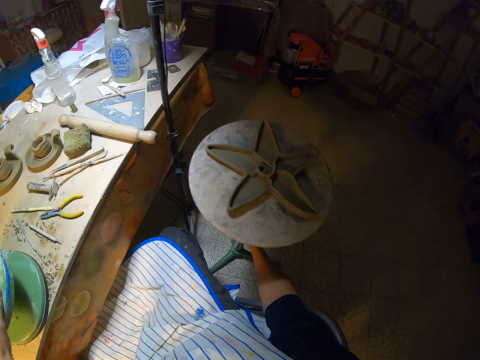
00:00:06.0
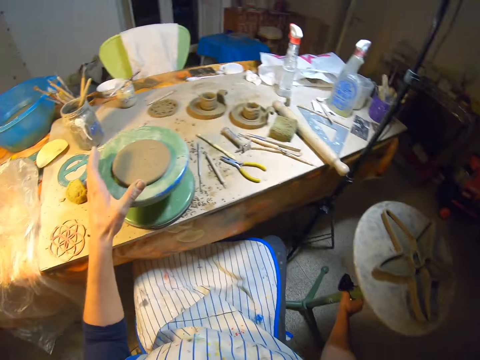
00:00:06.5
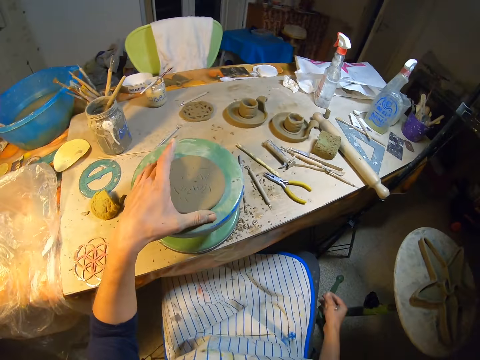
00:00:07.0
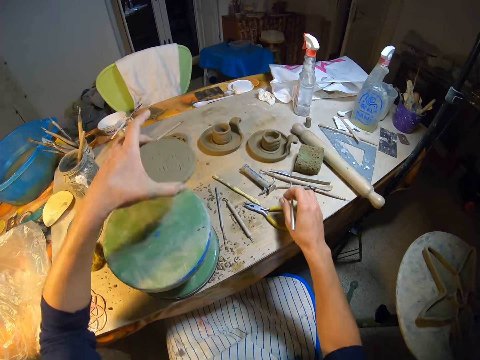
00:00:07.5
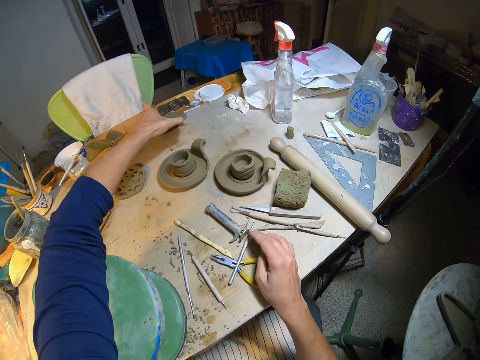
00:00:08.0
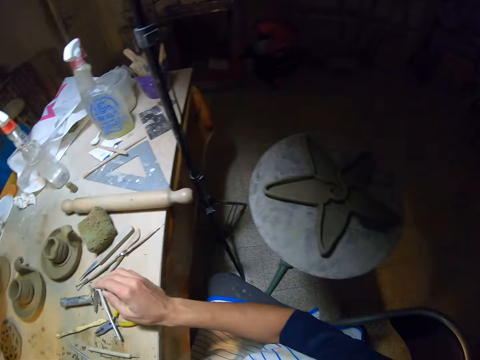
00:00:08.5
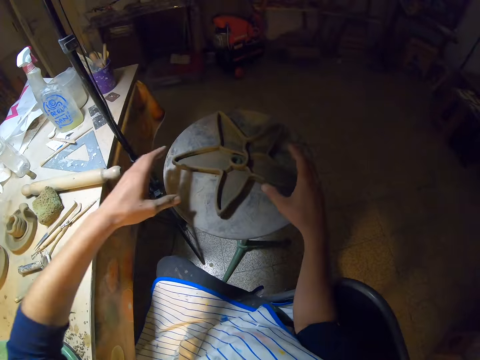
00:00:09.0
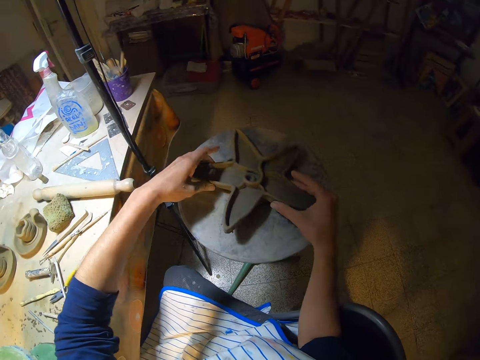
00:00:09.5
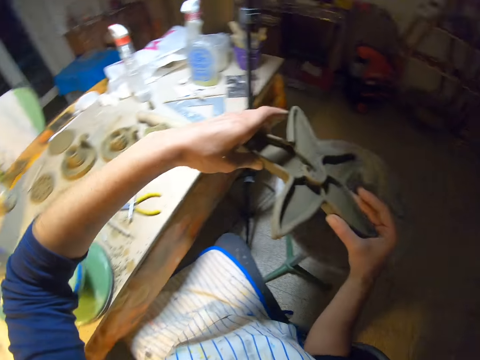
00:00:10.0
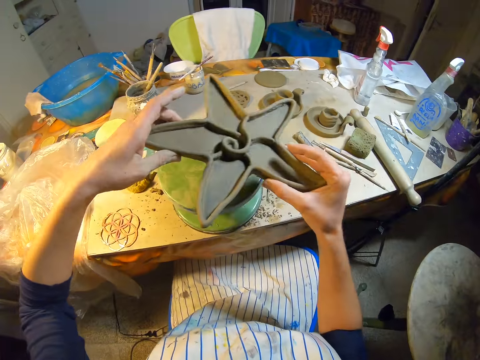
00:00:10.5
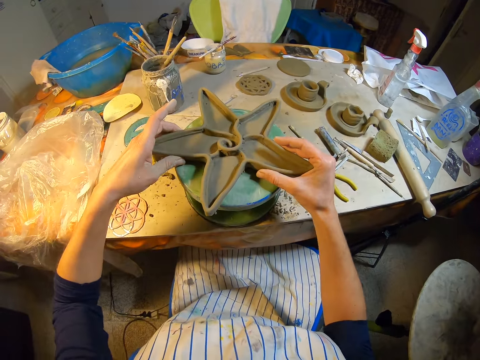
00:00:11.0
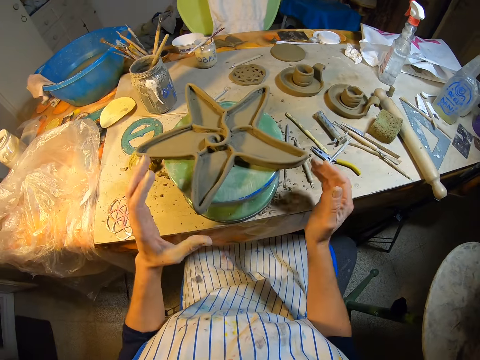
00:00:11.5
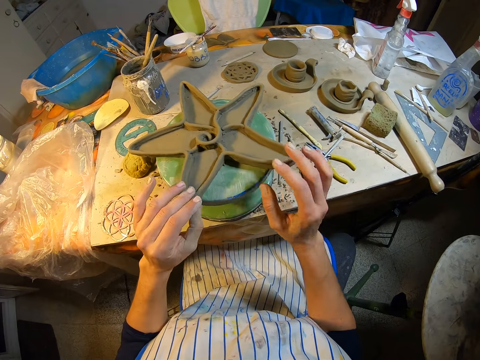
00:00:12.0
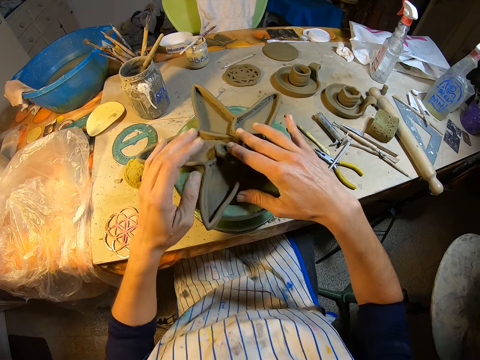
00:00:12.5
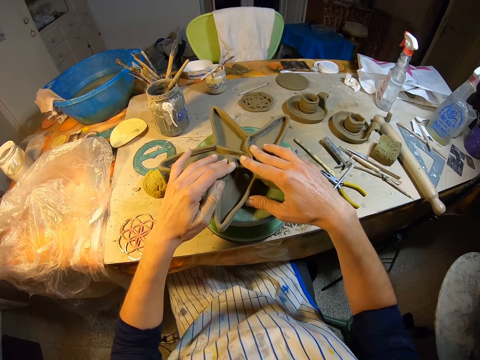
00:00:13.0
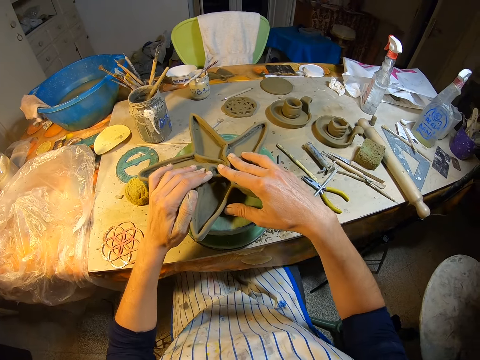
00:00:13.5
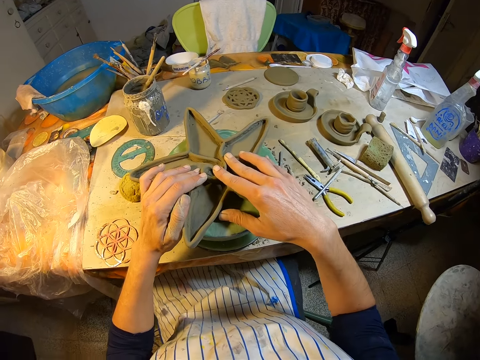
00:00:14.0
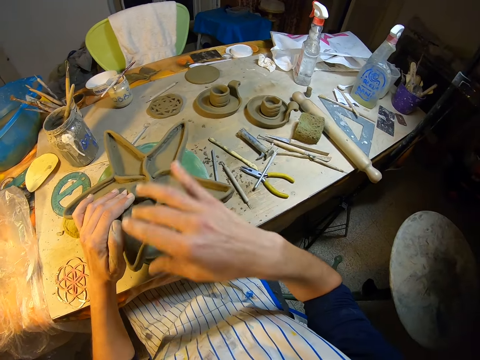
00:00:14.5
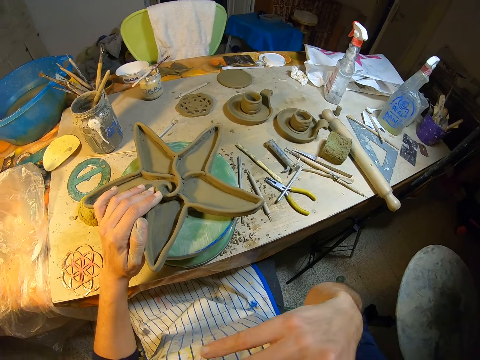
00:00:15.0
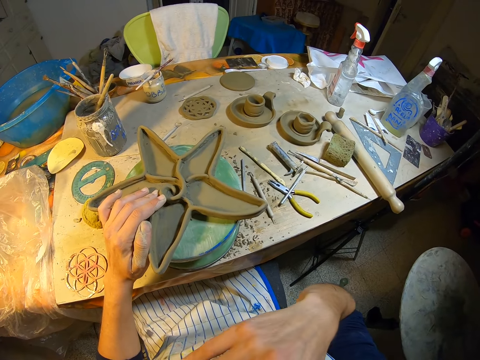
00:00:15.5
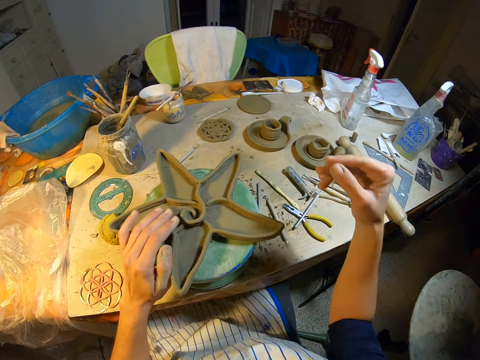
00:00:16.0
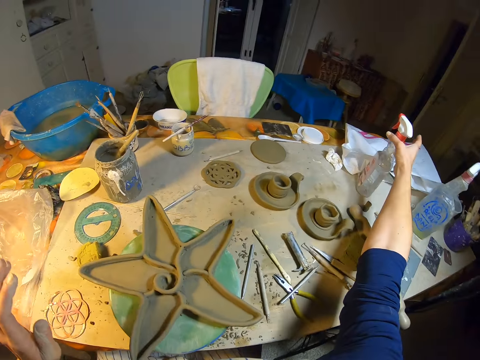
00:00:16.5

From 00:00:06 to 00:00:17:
The camera wearer lifts the clay mold on the revolving stool on a table with her left hand. She drops the ball point pen from her right hand on the table. She drops the clay mold from her left hand on the table. She lifts the clay mold from the chair with both hands. She puts the clay mold in both hands on the revolving stool on the table. She touches the clay mold on the revolving stool on the table with her left hand. She looks at the clay mold. She touches the clay mold on the revolving stool on the table with both hands. She touches her face with her right hand. She wipes her nose. She picks up the spray from the table.

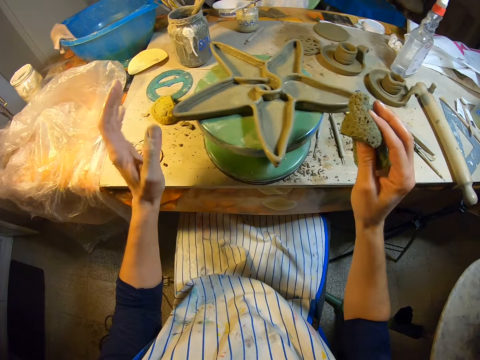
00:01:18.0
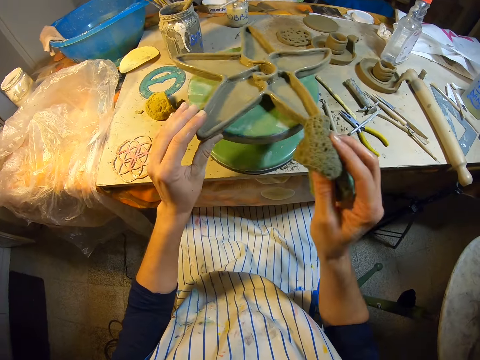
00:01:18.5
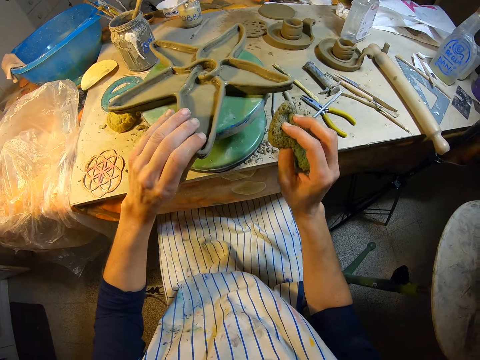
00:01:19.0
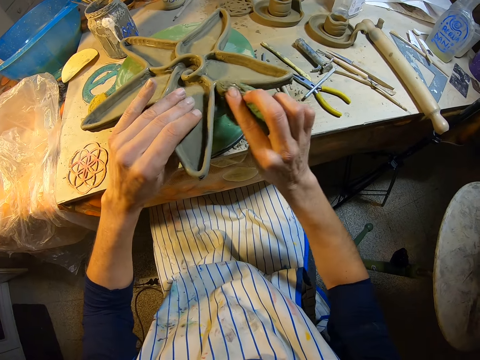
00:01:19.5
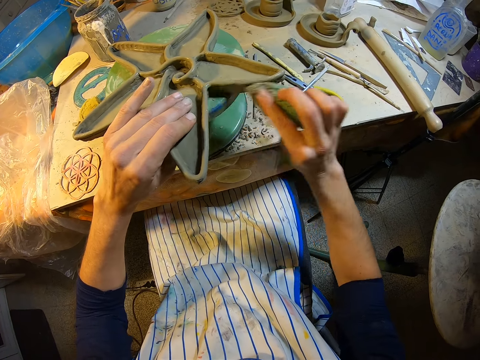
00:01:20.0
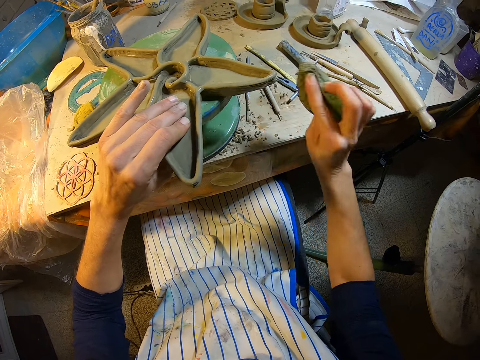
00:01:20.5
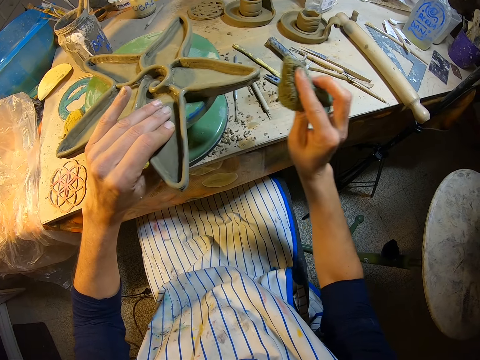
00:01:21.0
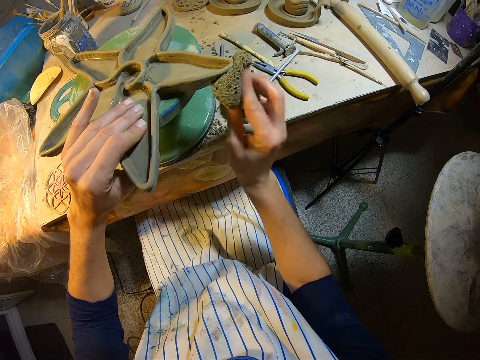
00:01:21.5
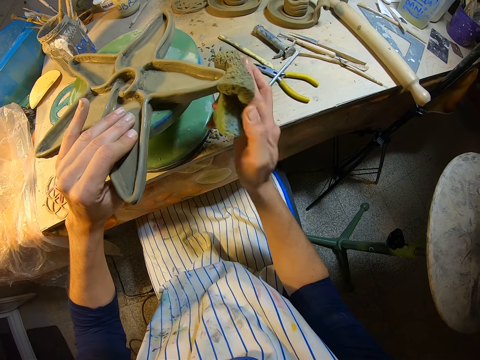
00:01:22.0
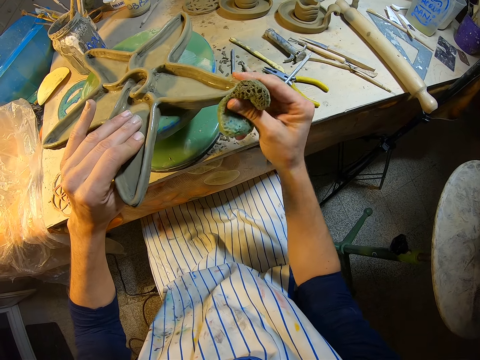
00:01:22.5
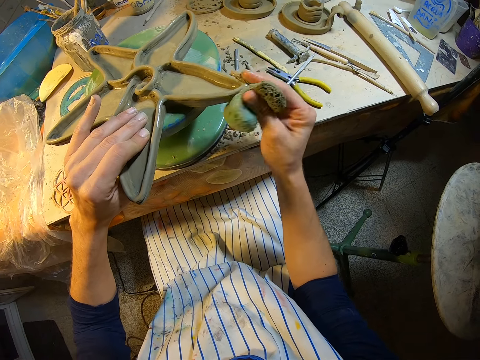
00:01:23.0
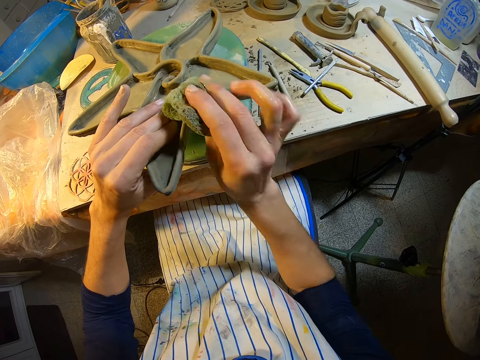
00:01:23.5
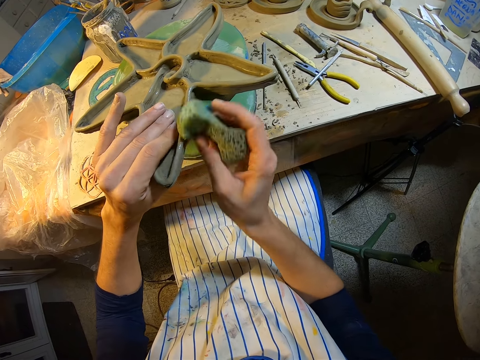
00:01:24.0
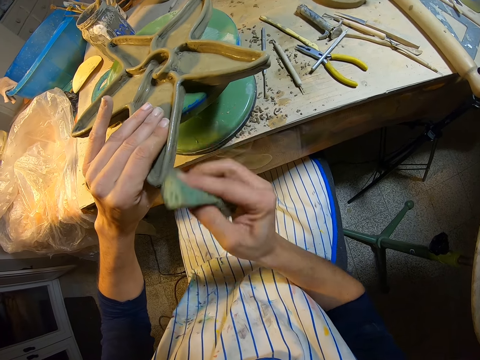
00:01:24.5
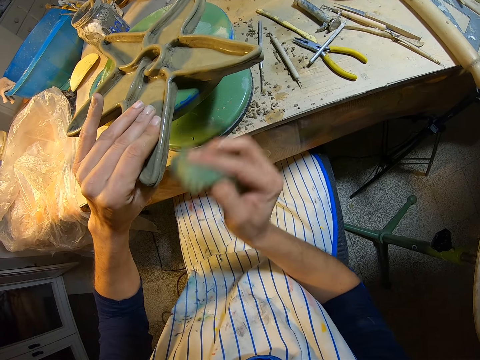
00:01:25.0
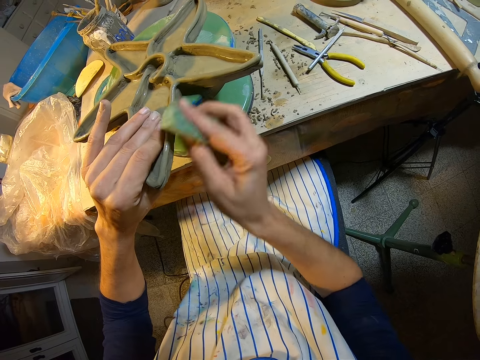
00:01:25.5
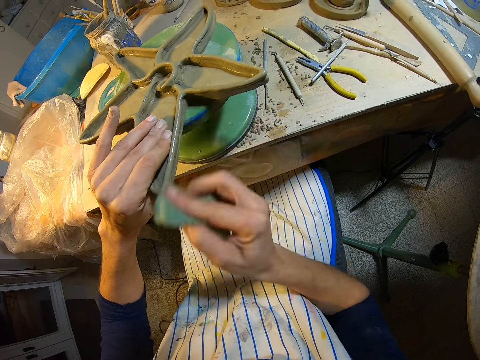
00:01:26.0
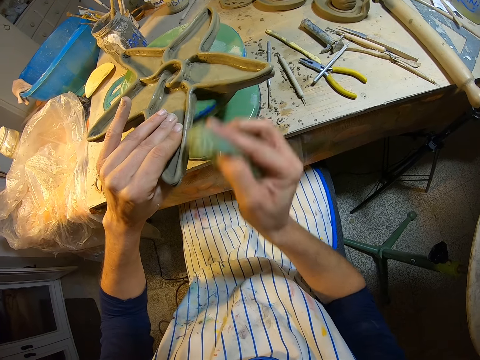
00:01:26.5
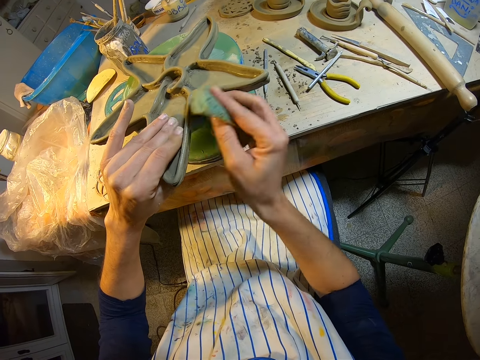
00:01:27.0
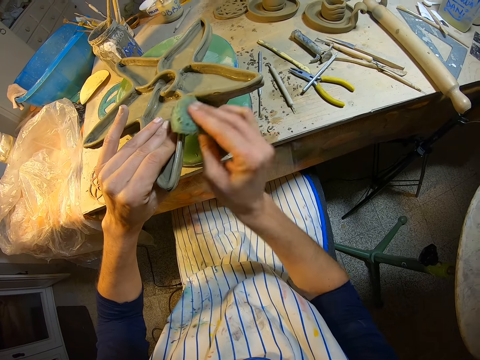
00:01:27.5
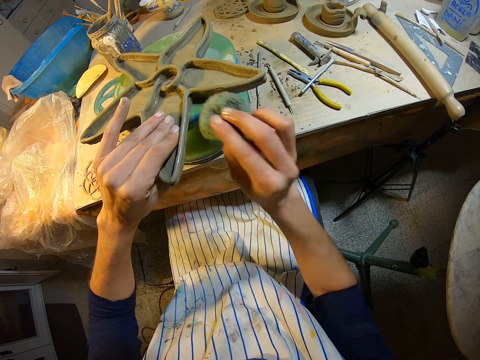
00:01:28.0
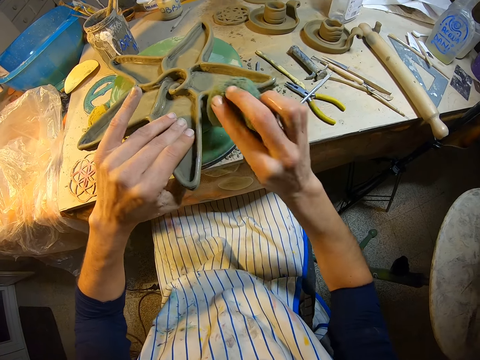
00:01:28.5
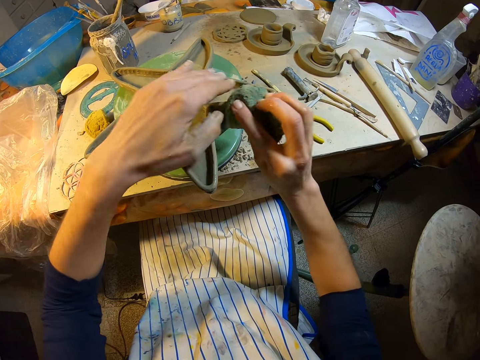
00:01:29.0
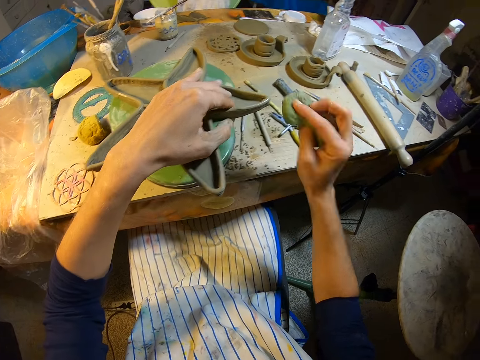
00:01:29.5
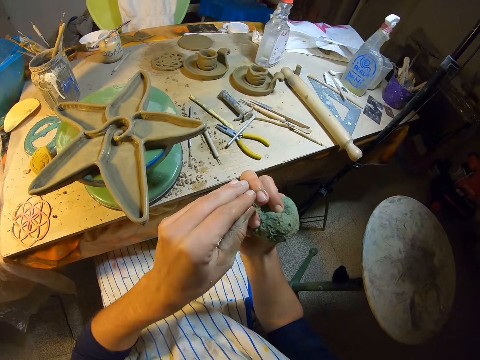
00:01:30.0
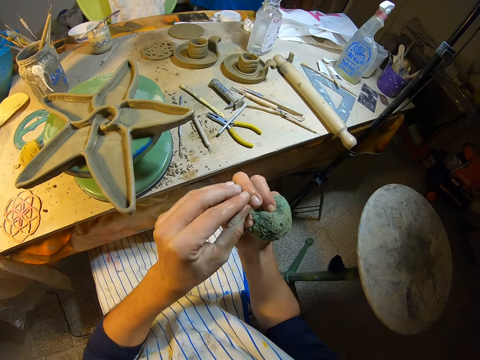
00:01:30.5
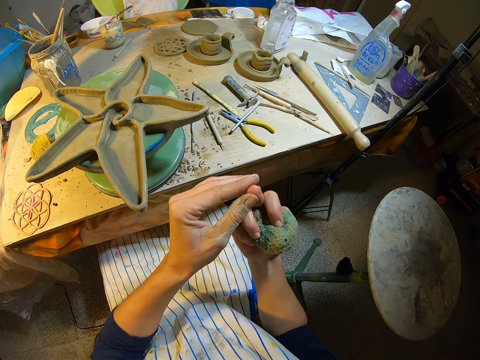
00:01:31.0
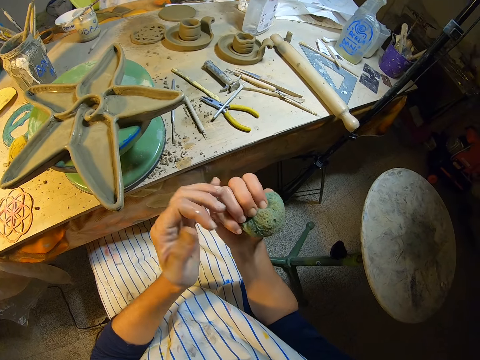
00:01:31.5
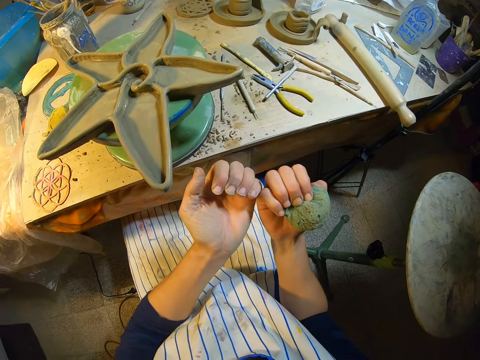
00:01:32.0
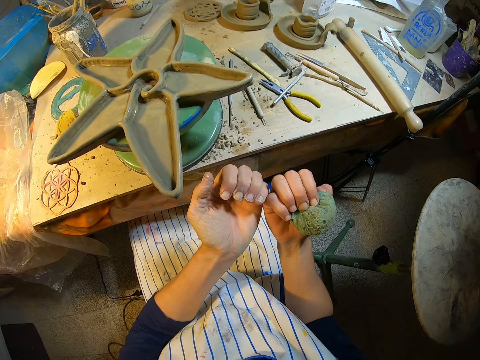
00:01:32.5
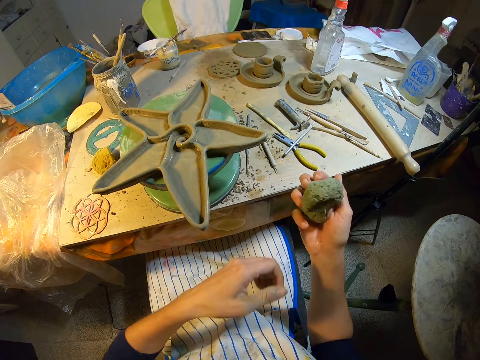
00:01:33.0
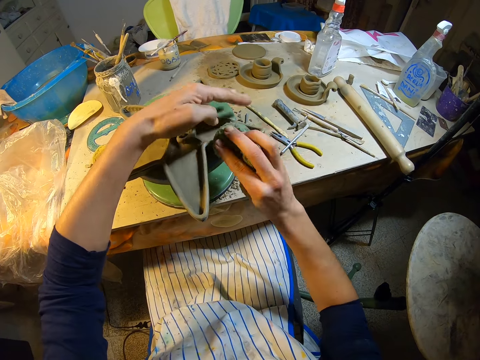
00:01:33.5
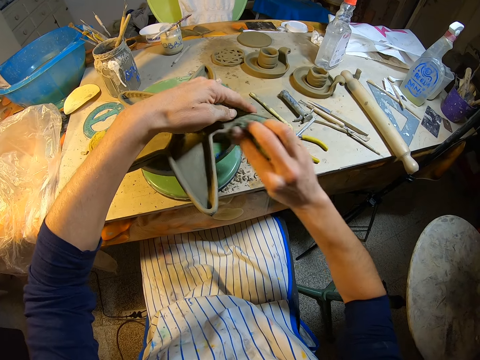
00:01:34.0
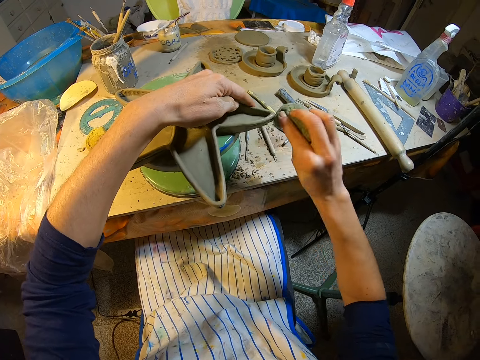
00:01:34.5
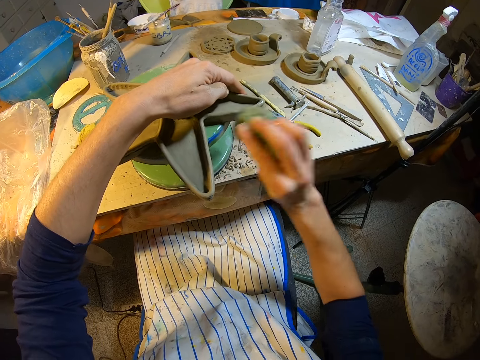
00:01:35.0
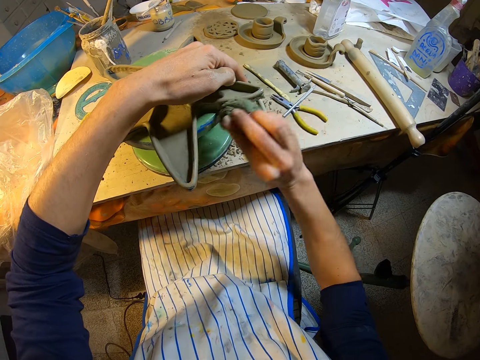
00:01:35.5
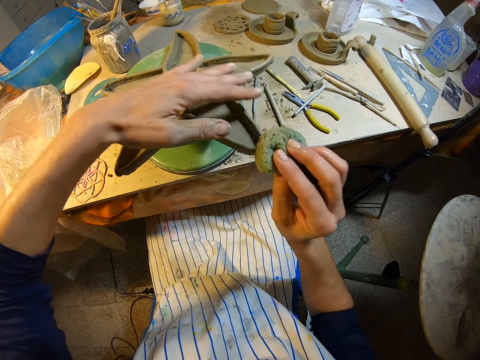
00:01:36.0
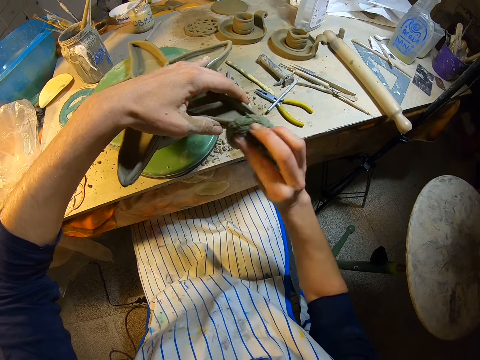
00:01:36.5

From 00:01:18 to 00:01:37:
The camera wearer pulls the clay mold on the revolving stool on the table with her left hand. She holds the clay mold on the revolving stool on the table with her left hand. She smoothens the clay mold on the revolving stool on the table with the foam in her right hand. She touches a right finger with her left hand. She looks at the figure. She holds the clay mold on the revolving stool on the table with her left hand. She smoothens the clay mold on the revolving stool on the table with the foam in her right hand. She rinses the sponge.
